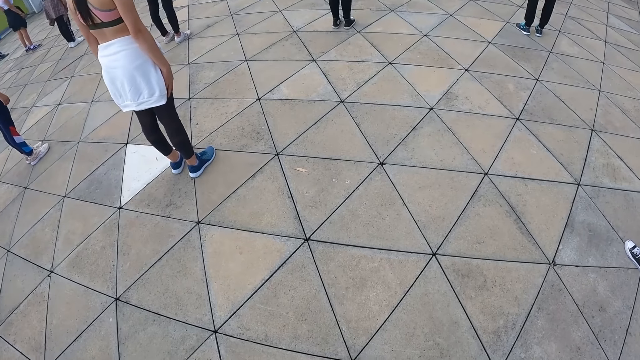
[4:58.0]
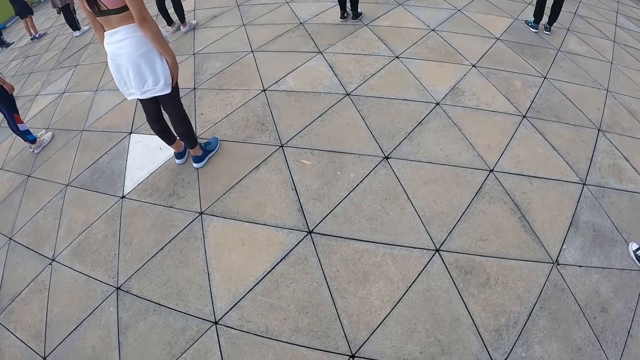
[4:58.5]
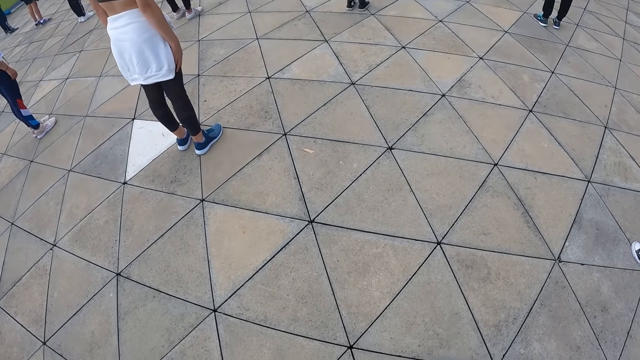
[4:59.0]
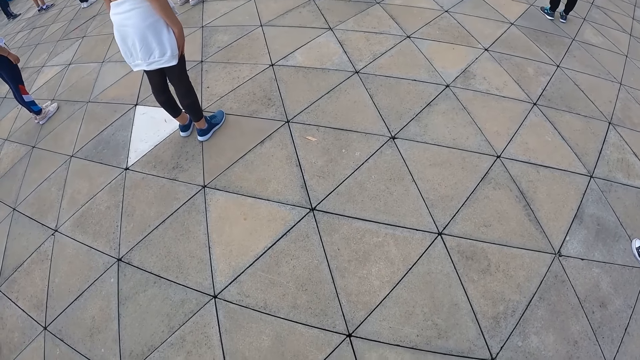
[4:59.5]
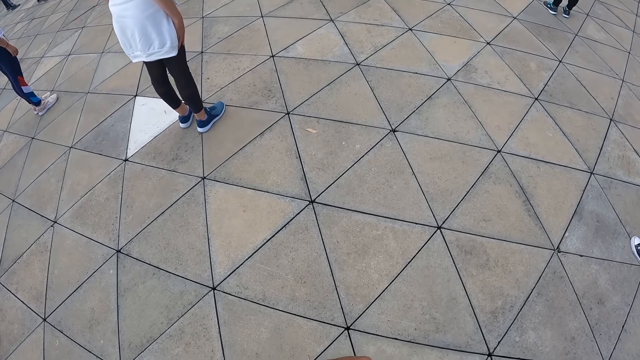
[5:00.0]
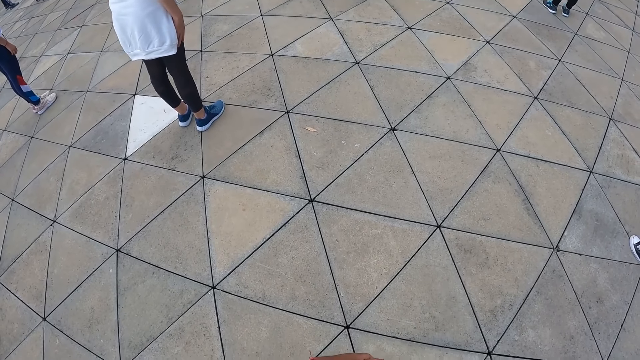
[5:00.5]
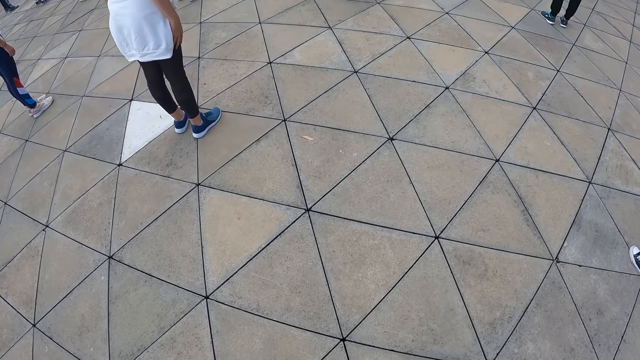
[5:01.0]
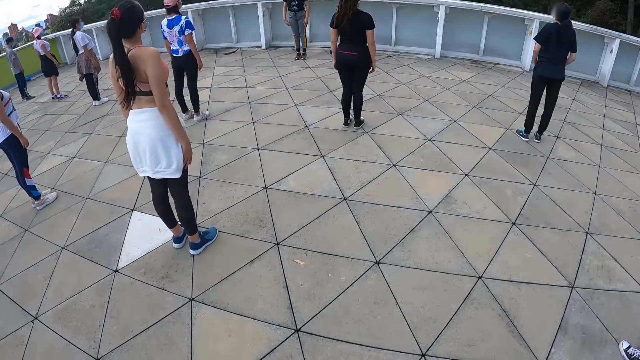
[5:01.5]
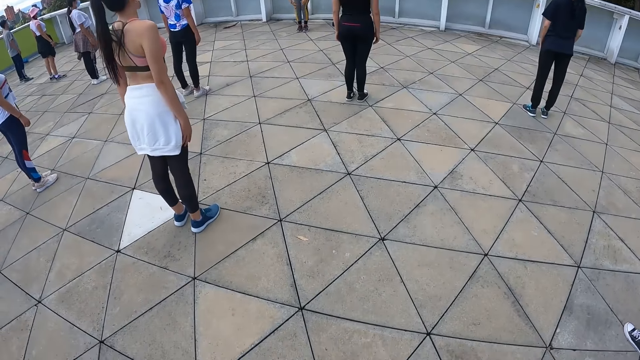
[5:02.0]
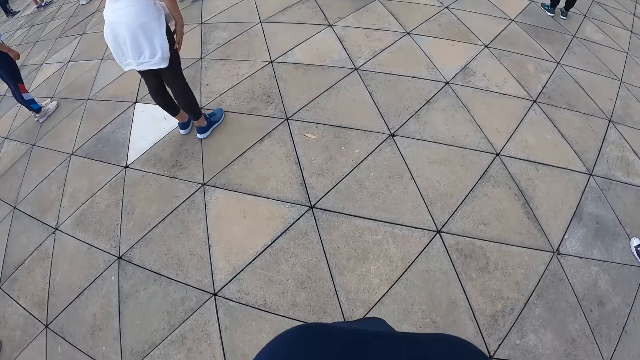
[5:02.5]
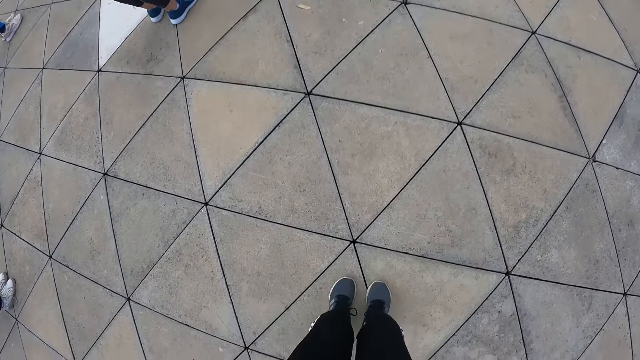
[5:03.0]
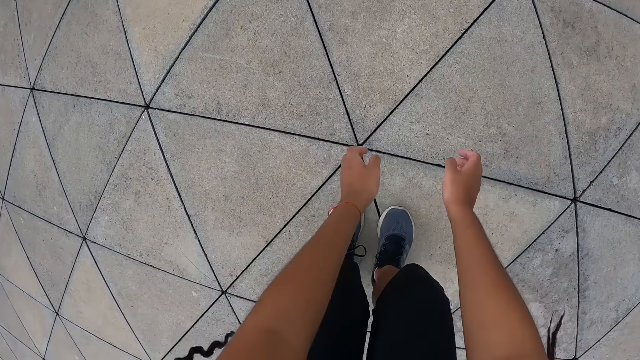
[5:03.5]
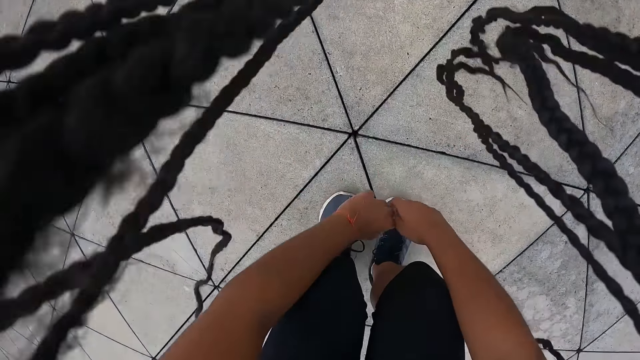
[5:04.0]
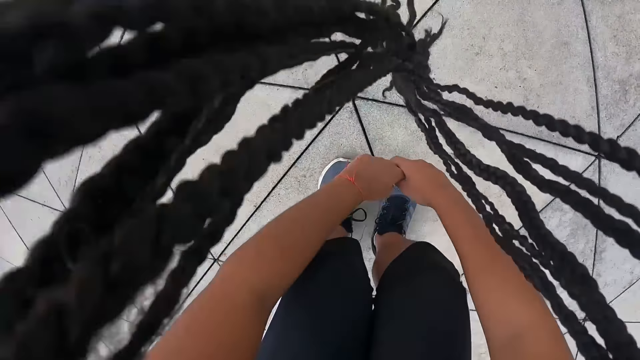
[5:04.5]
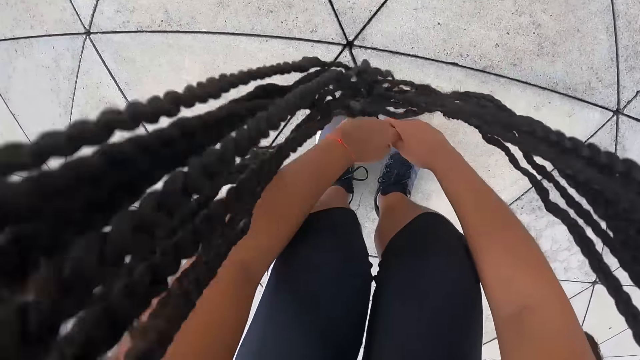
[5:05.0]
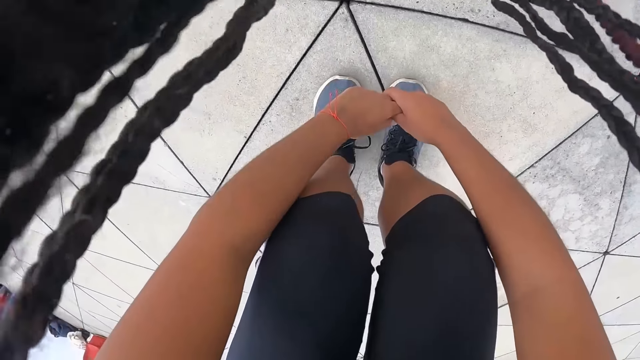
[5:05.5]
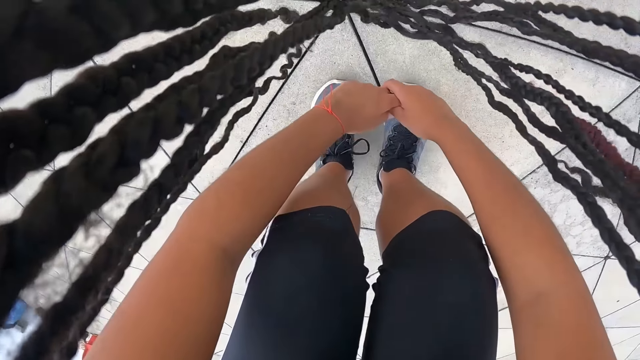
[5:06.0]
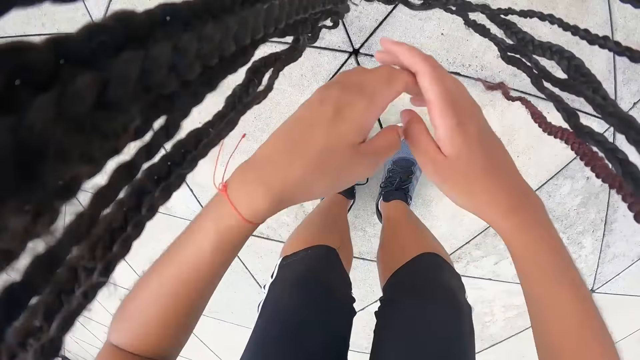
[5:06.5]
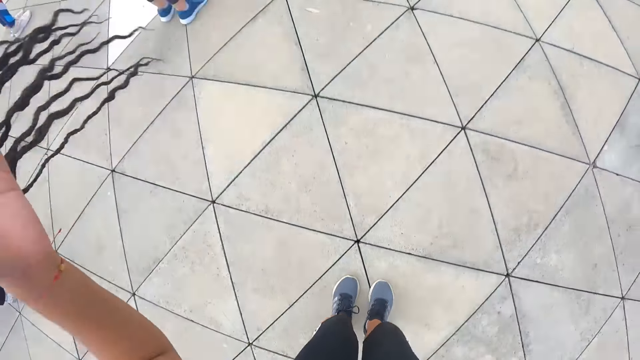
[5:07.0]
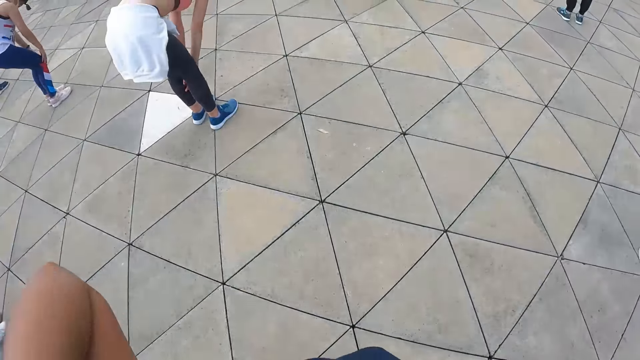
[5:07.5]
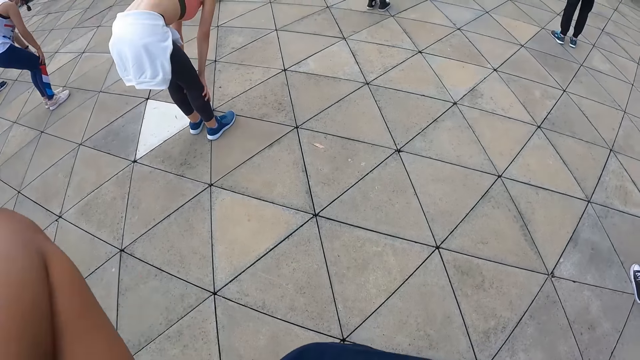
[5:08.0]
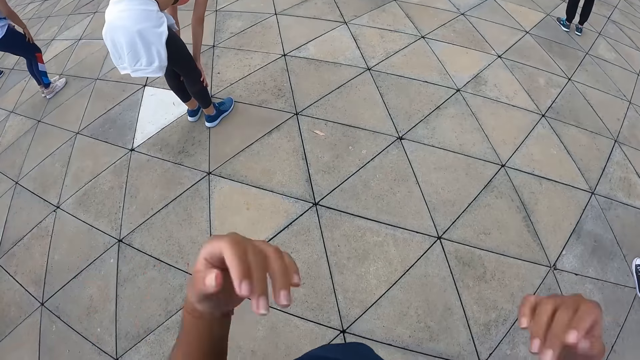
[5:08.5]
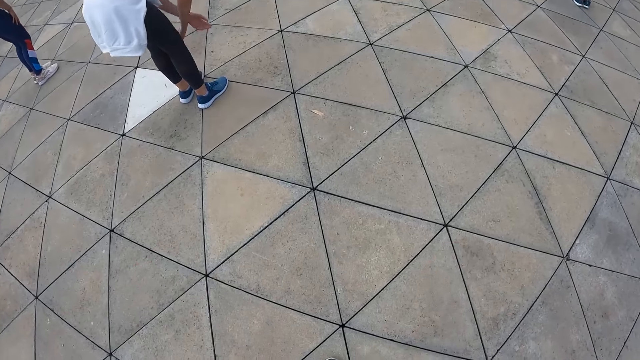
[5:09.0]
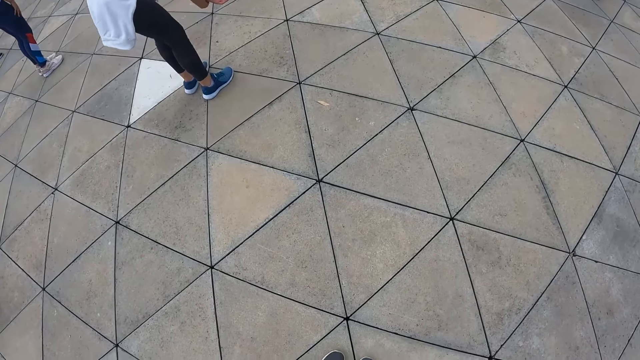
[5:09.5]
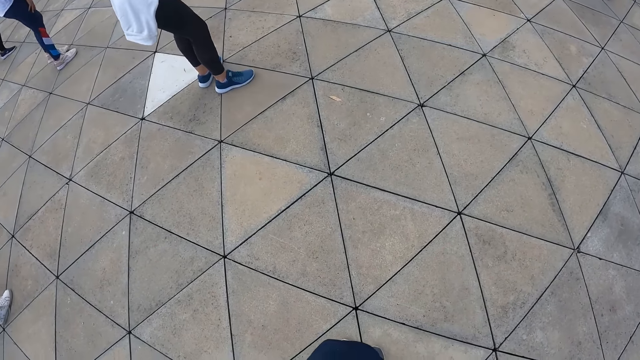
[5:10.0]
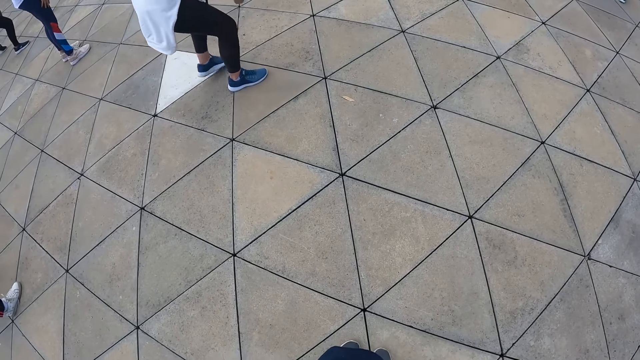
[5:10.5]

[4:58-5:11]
The camera wearer bends over. She rises. She adjusts her braids with both hands.

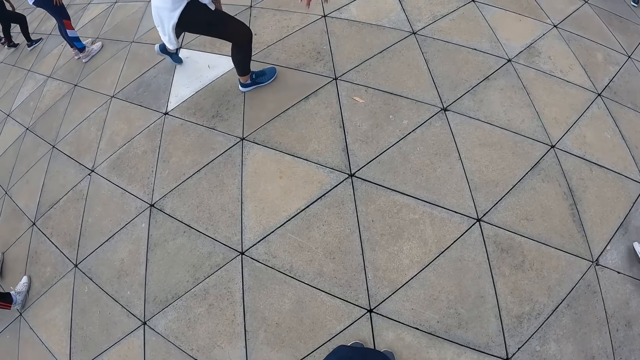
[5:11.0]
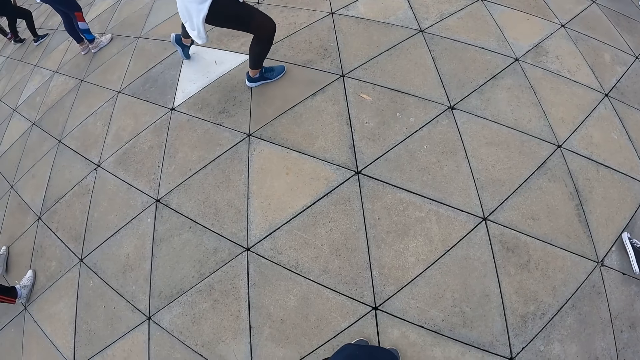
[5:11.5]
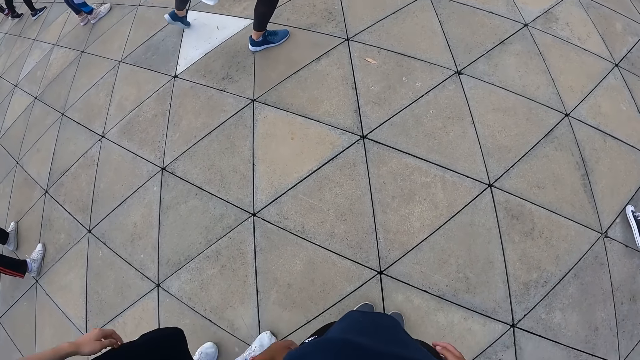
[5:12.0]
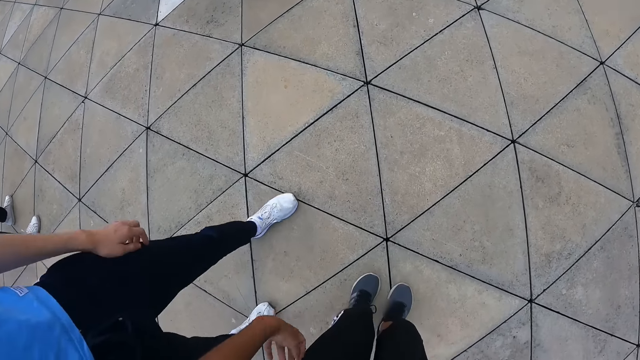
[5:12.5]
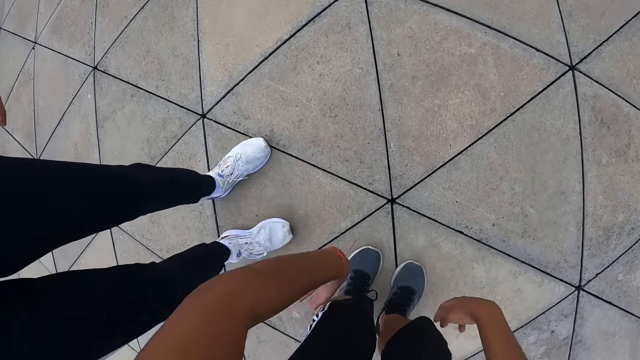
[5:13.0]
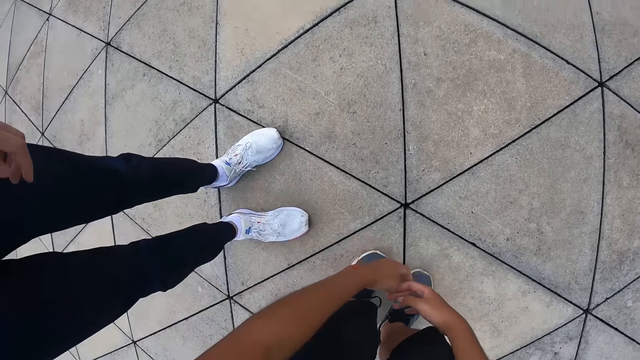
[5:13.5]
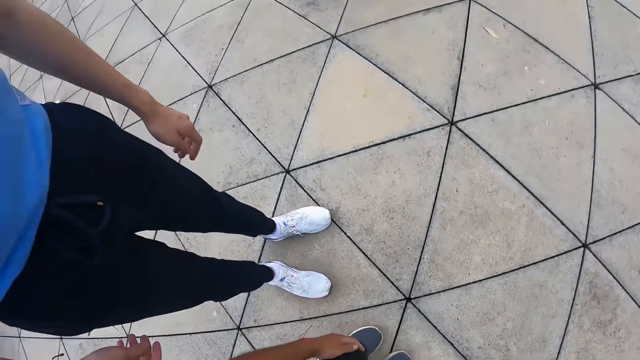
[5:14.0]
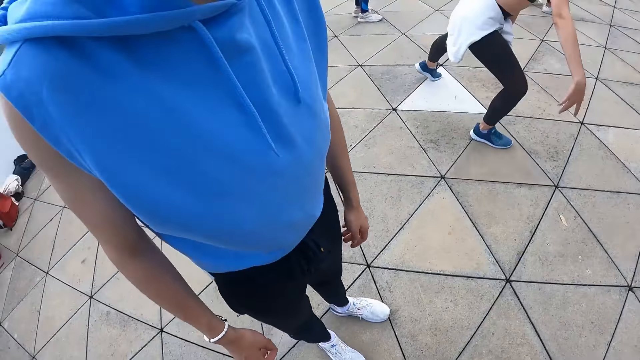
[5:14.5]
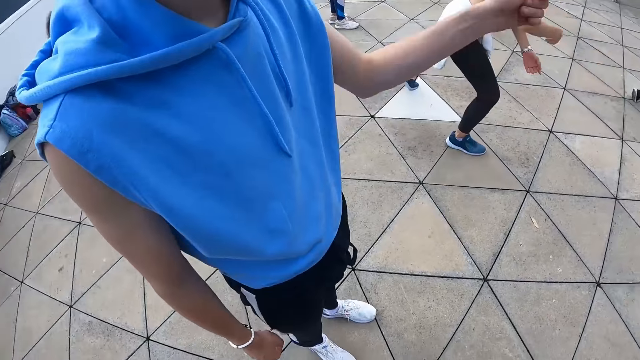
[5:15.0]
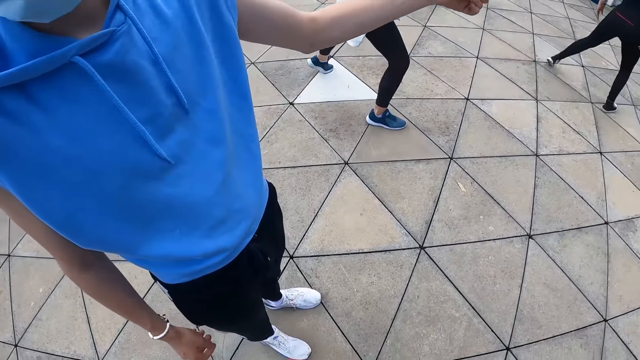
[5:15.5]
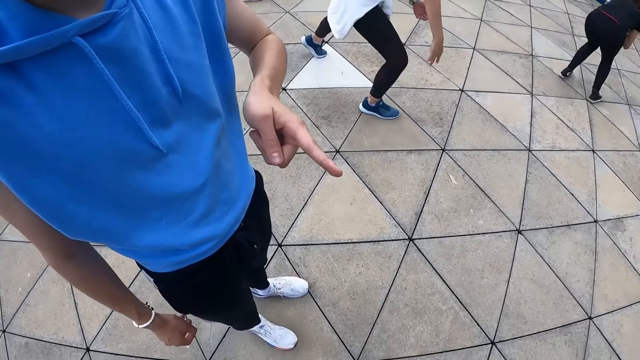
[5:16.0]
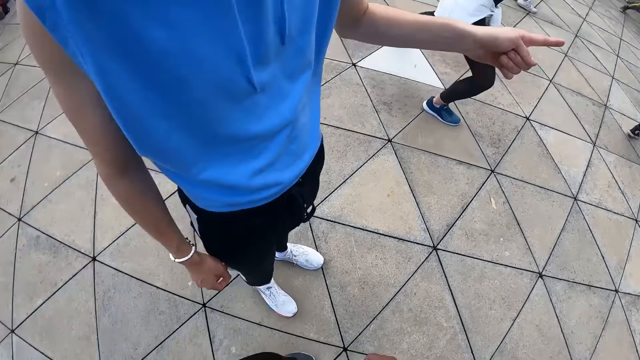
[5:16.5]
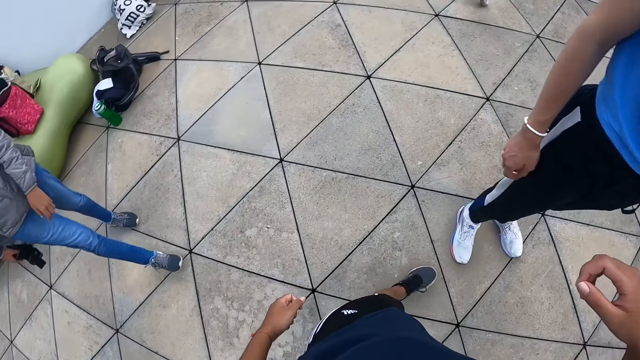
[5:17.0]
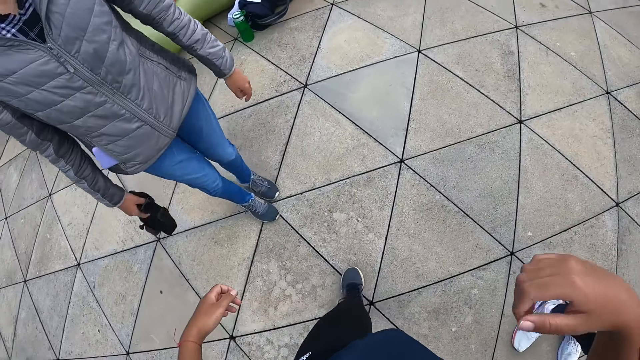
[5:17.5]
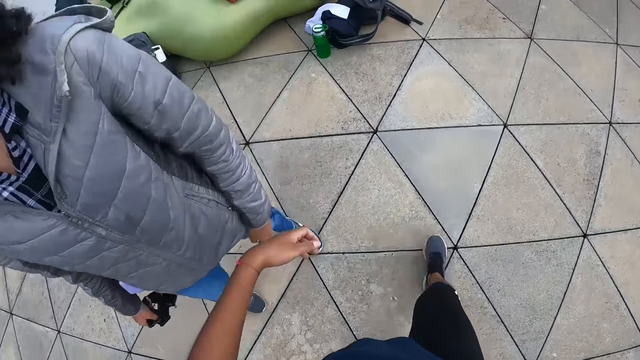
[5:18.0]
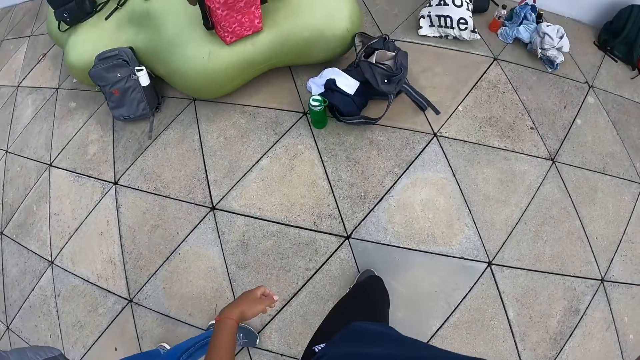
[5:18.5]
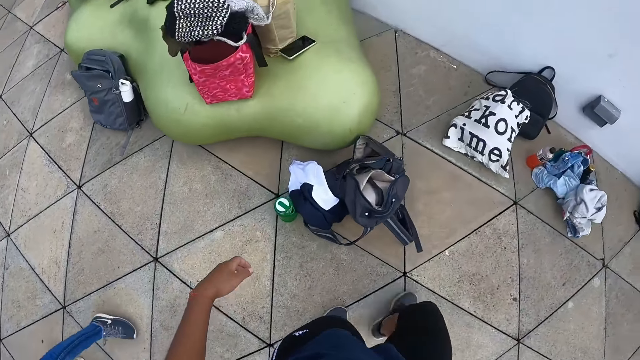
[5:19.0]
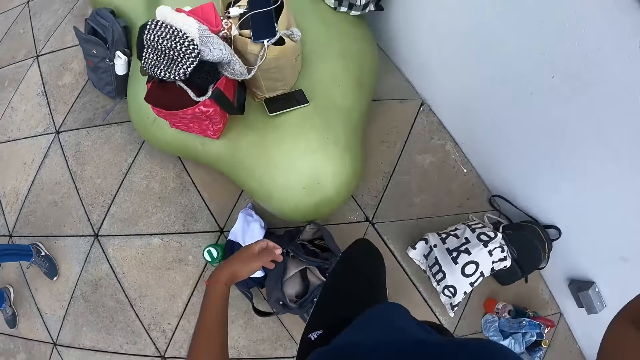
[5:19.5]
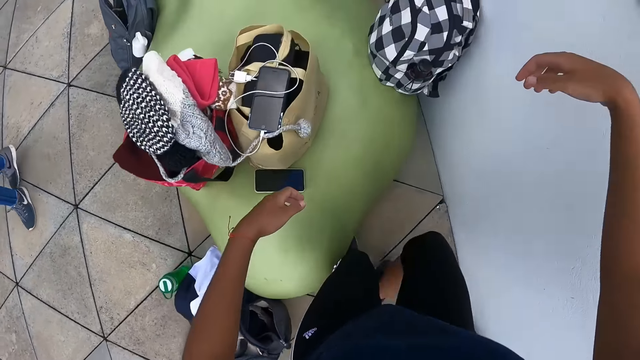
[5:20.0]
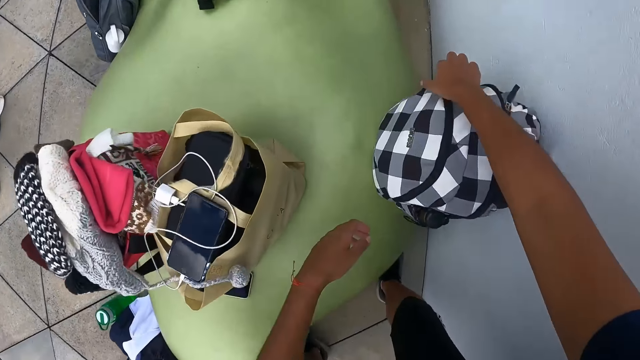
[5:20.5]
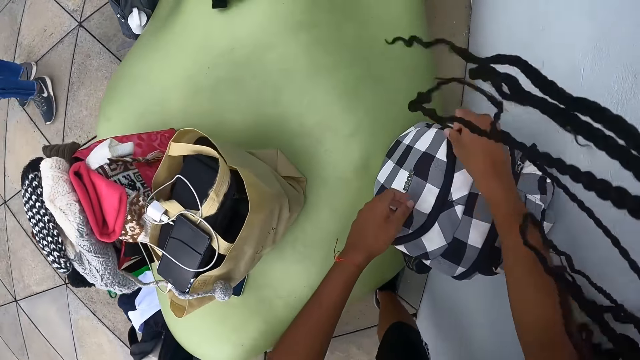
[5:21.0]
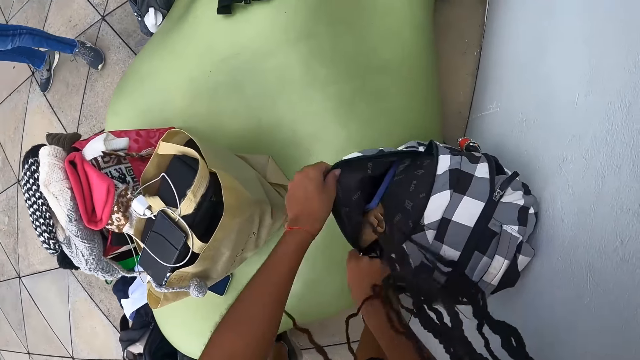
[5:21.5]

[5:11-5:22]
A man interacts with the camera wearer. The camera wearer bends over. She rises. The man gesticulates with his left hand. The camera wearer interacts with the man. She walks to a couch. A woman walks past the camera wearer. The woman moves towards the camera wearer. The camera wearer opens a bag on the couch with her hands.
